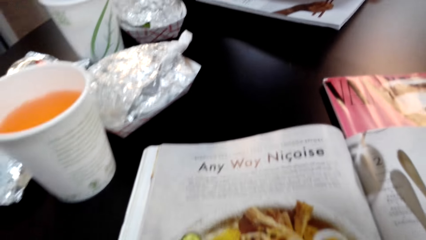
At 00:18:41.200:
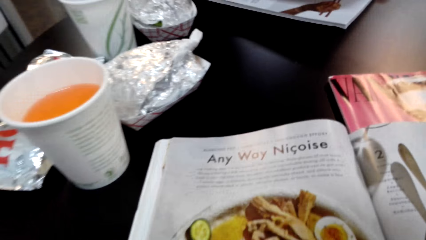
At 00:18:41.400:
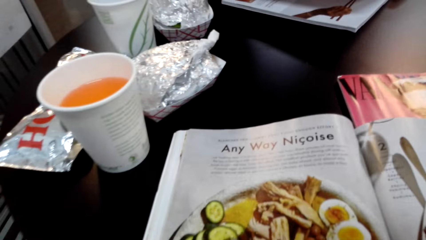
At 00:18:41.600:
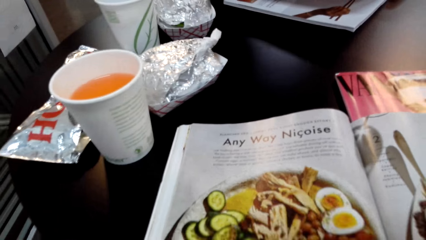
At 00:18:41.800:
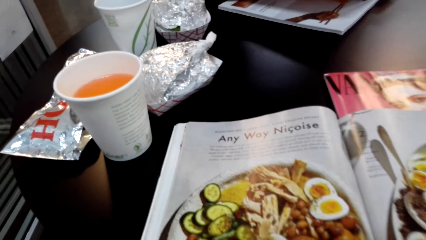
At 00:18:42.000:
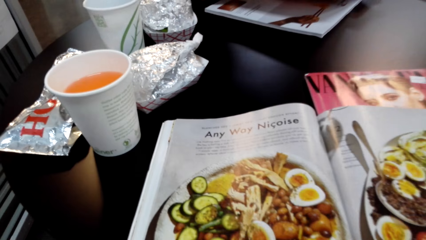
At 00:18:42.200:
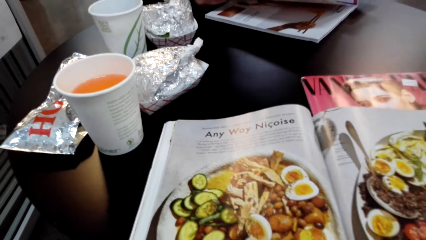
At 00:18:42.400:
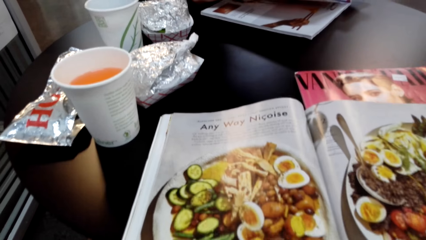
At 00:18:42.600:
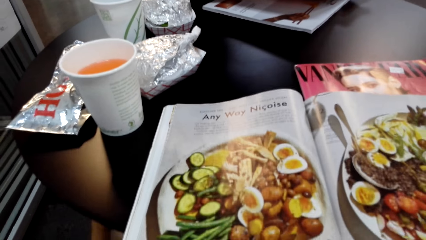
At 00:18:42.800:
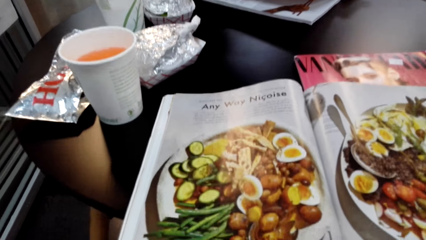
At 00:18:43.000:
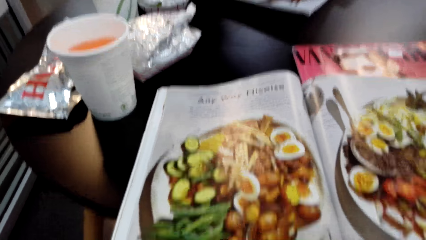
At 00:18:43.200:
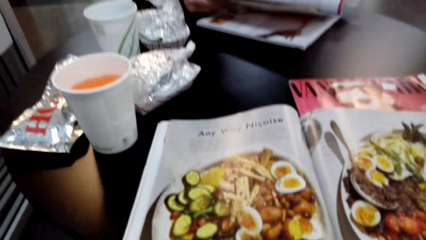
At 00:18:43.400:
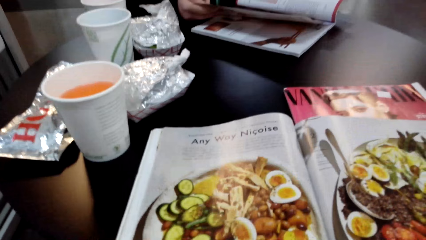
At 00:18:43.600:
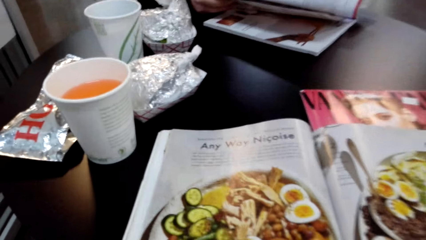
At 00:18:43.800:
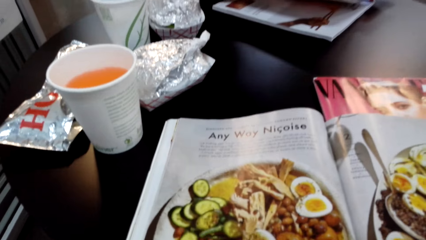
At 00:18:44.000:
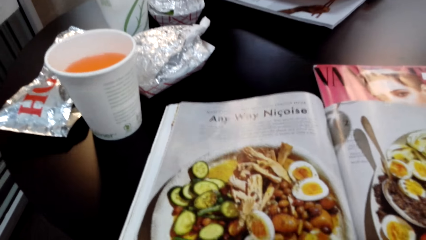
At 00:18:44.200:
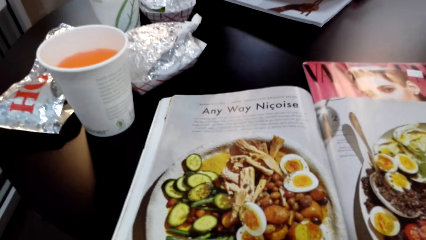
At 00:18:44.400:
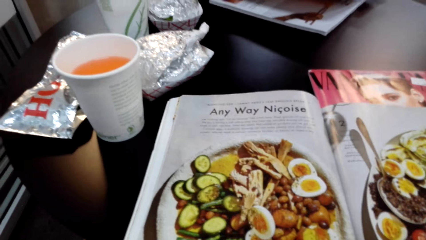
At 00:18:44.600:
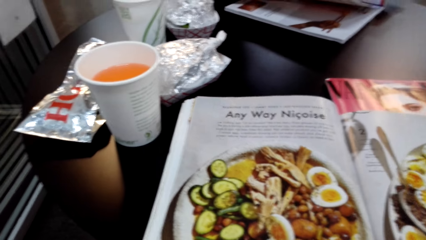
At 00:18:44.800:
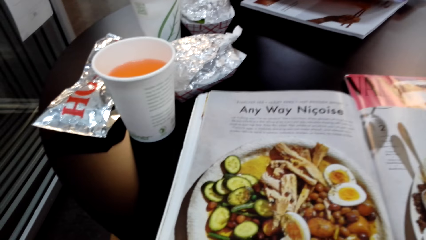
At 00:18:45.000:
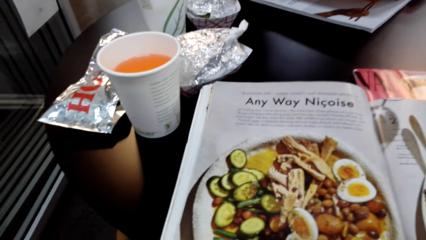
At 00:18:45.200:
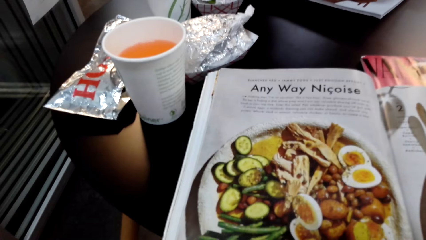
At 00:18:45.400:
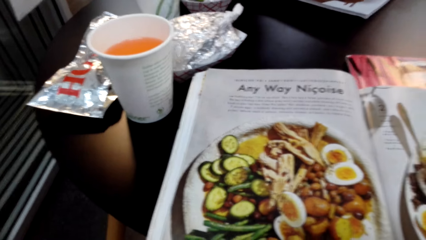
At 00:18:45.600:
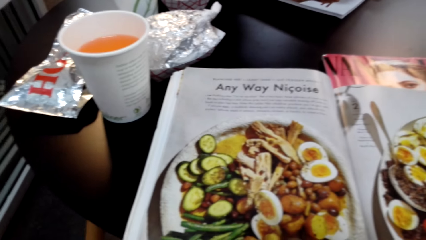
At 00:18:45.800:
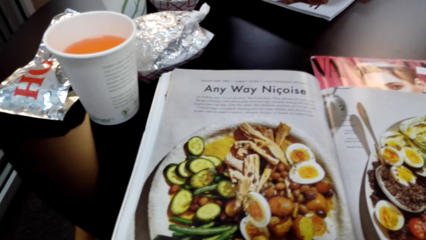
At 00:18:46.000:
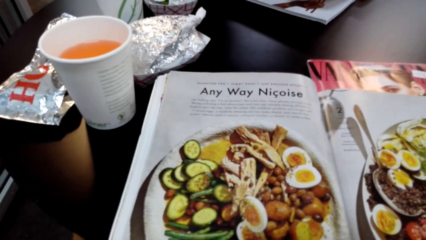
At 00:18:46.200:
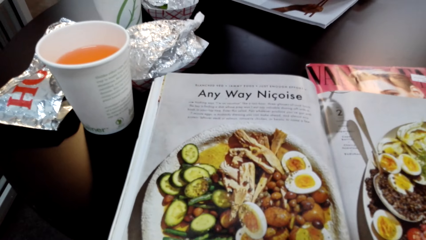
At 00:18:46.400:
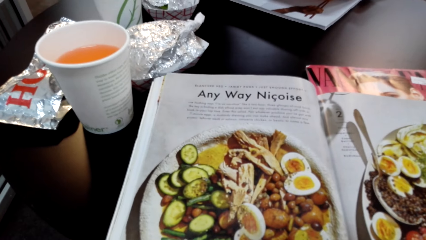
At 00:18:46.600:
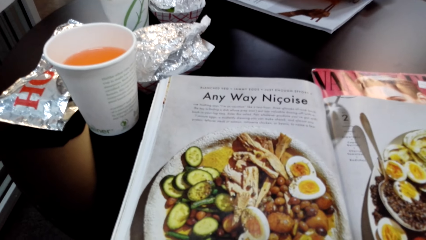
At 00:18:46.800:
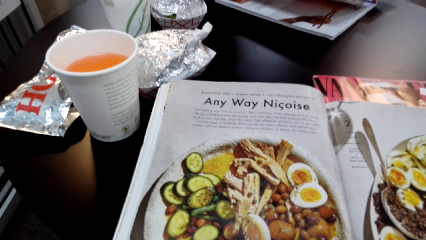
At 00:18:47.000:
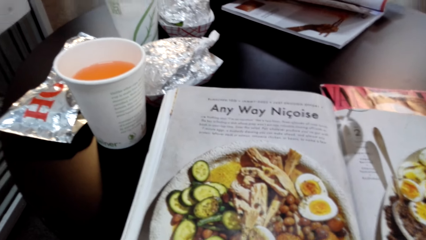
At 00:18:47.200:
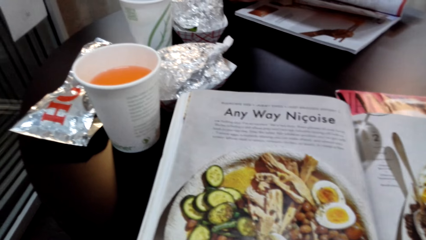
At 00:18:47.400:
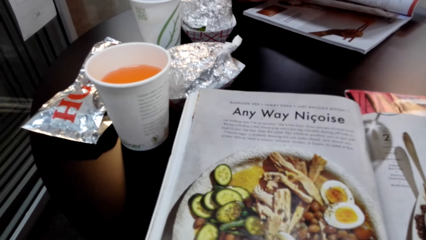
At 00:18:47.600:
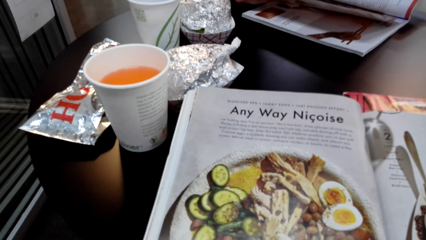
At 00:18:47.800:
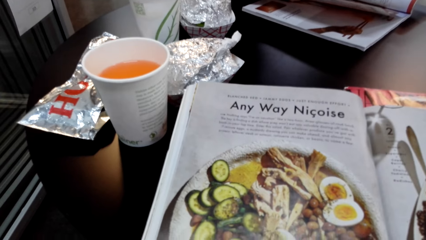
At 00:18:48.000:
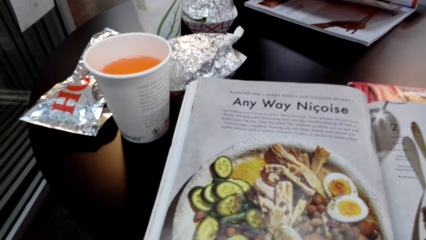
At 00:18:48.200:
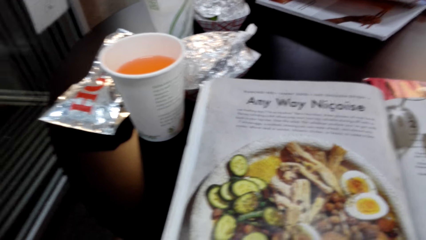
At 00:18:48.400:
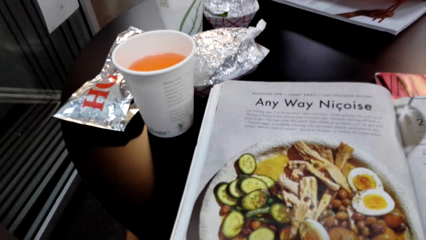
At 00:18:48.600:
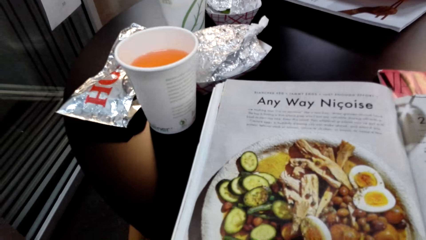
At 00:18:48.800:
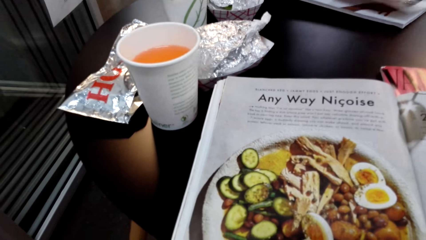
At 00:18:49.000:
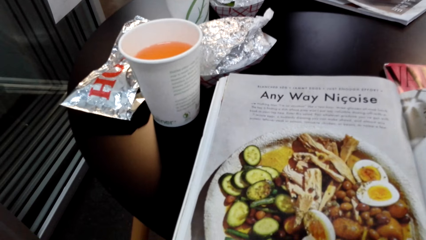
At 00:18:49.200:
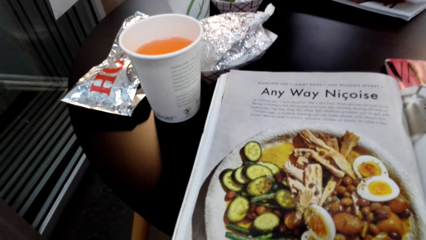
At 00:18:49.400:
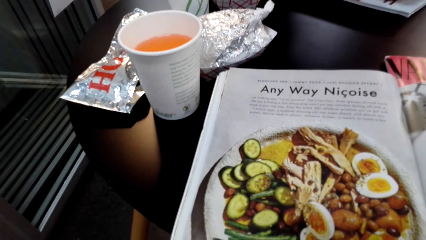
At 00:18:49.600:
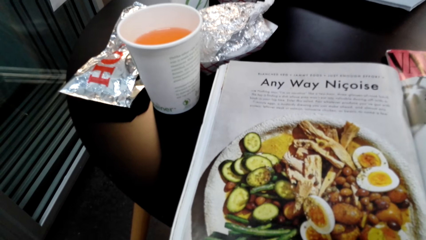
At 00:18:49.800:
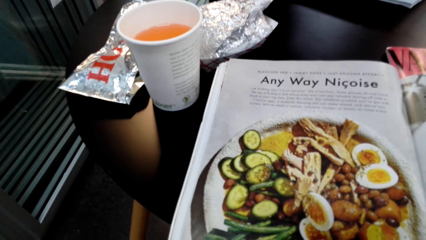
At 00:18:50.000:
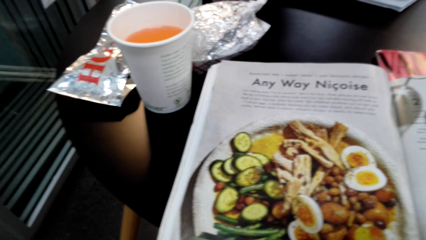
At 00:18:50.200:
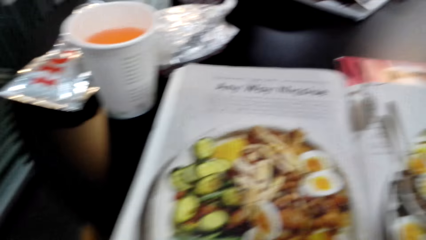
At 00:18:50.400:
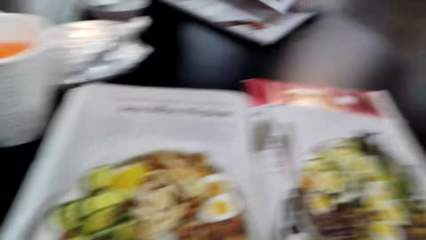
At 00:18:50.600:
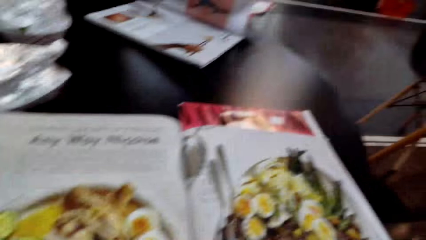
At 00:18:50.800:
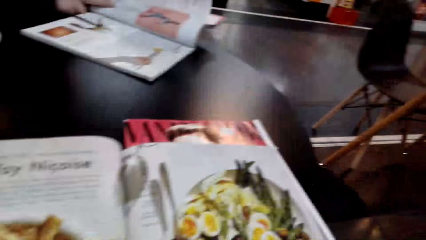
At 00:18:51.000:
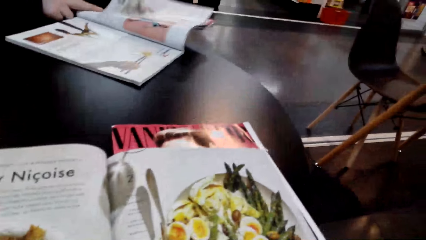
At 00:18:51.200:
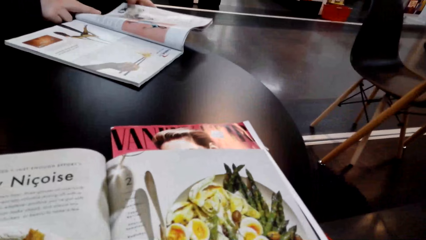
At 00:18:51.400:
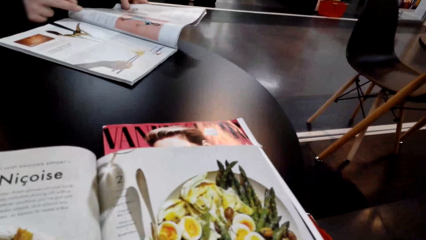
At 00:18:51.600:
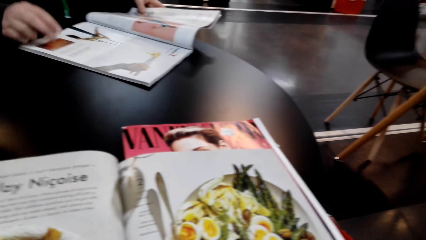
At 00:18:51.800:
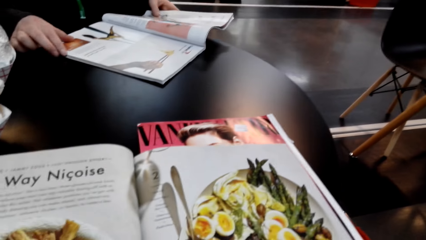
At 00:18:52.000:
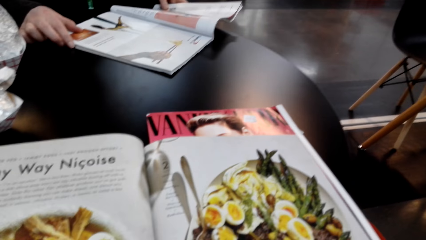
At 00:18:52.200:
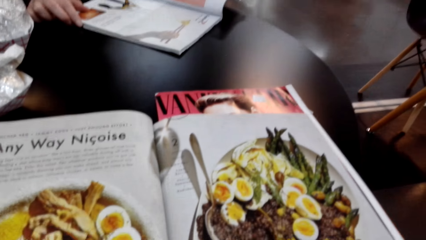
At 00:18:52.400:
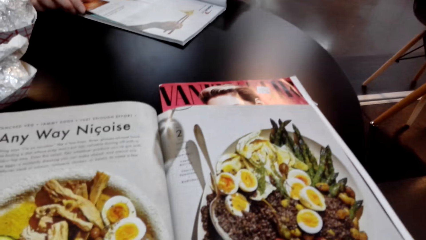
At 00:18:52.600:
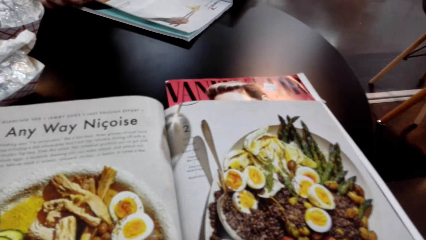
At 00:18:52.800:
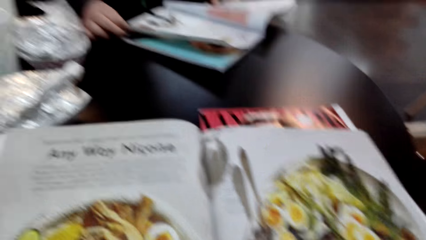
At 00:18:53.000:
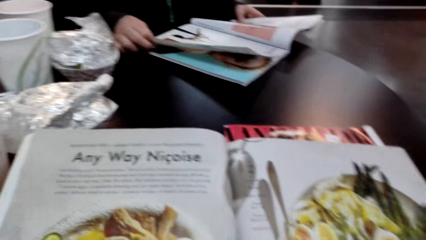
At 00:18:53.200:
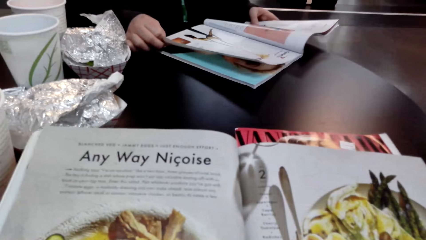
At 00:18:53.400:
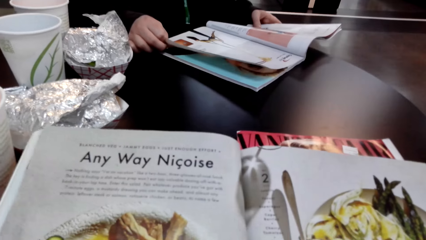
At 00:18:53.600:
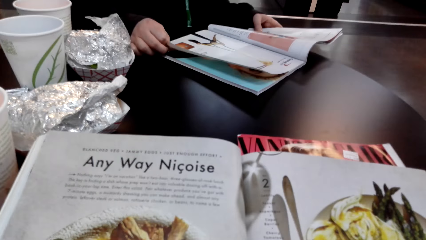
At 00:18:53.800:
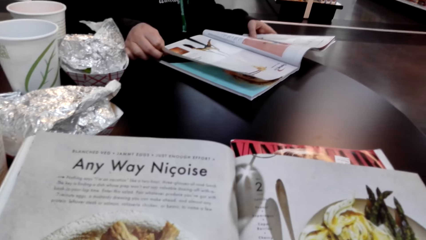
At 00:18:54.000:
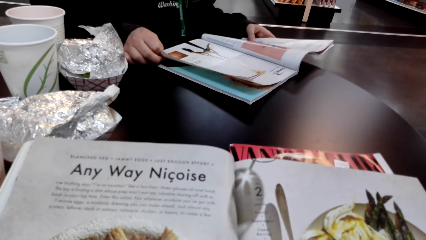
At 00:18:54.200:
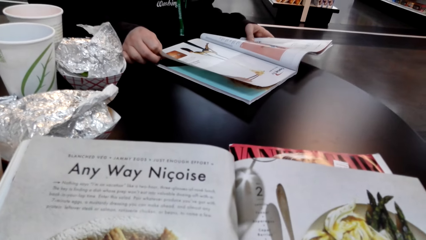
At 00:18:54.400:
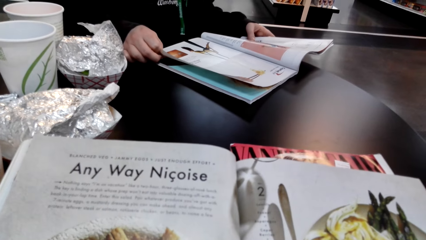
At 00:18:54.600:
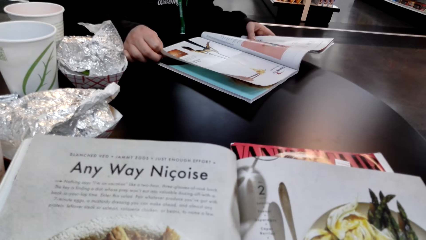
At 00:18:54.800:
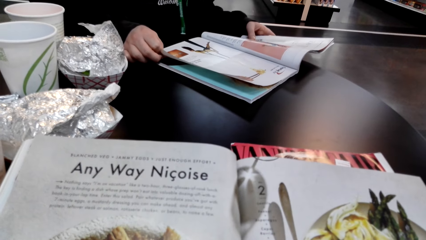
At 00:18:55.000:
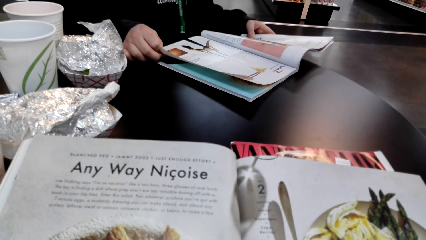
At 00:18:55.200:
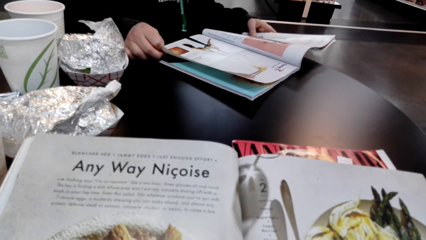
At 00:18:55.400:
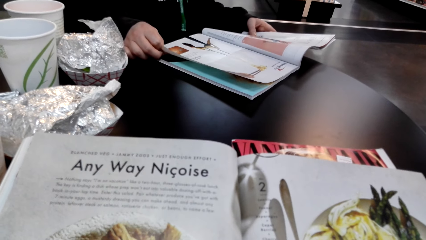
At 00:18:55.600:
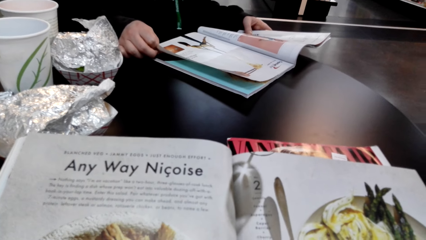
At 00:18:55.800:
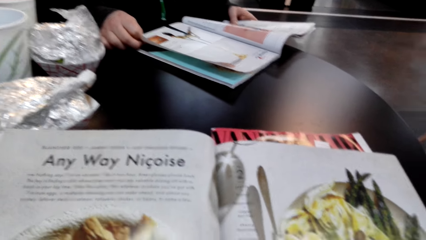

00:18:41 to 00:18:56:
The camera wearer stares at the pictures in the book or magazine. They look at the magazine.
